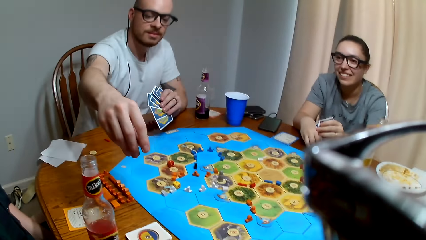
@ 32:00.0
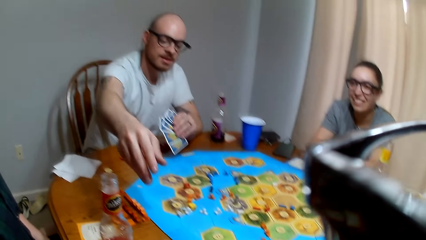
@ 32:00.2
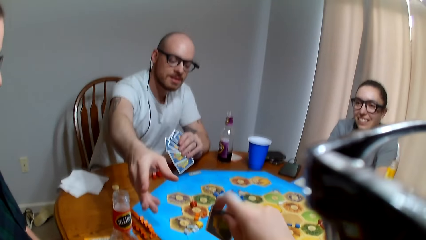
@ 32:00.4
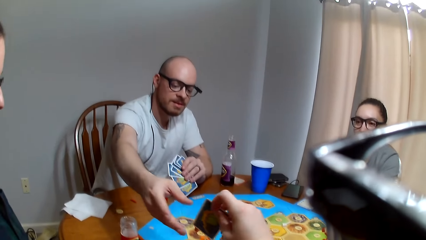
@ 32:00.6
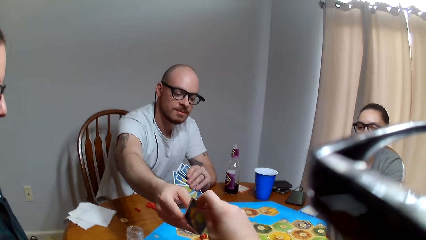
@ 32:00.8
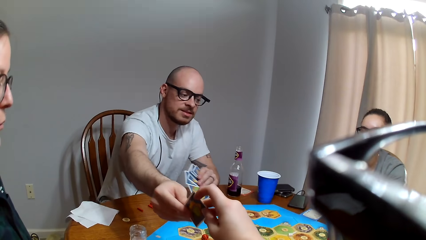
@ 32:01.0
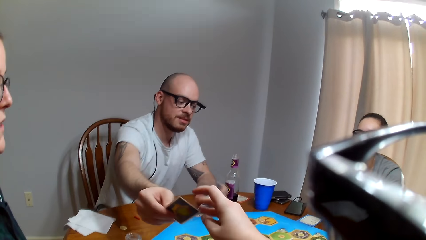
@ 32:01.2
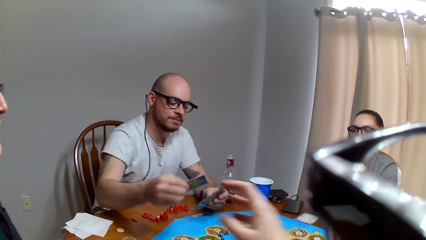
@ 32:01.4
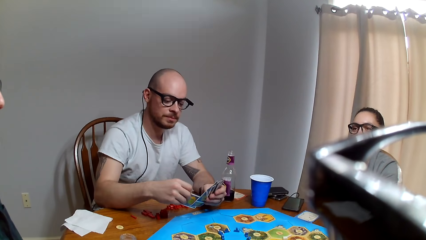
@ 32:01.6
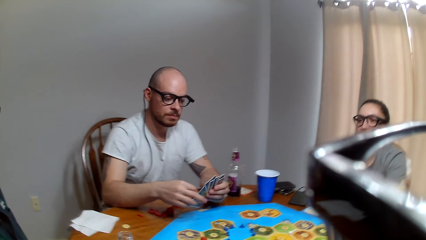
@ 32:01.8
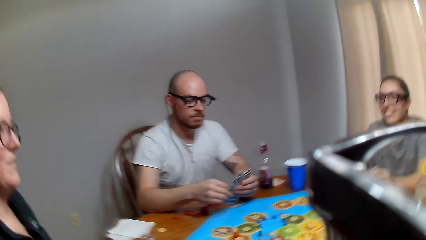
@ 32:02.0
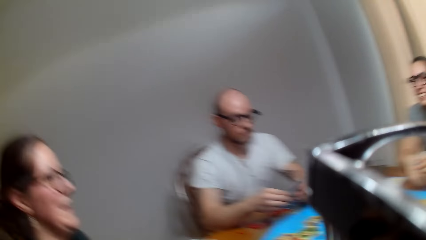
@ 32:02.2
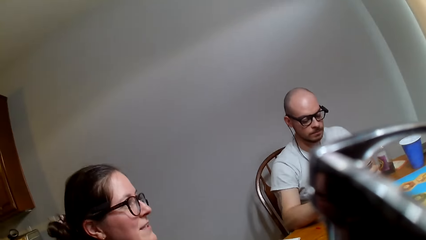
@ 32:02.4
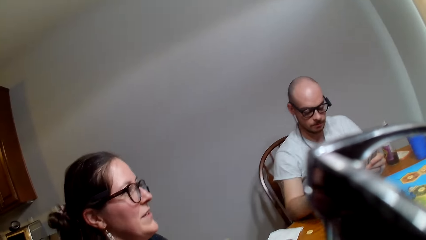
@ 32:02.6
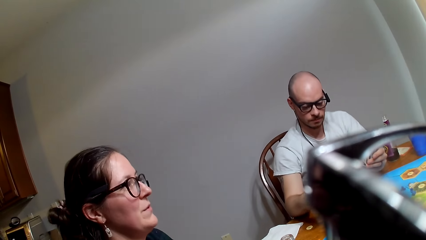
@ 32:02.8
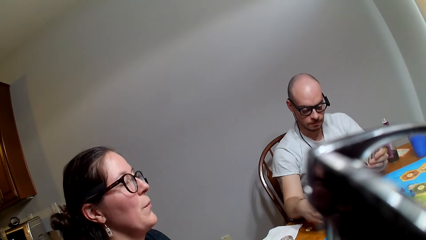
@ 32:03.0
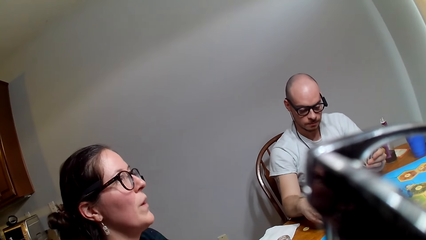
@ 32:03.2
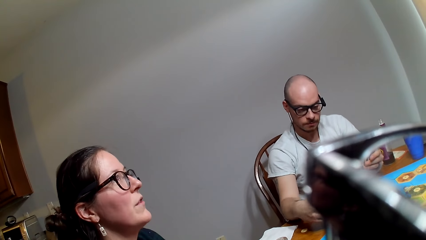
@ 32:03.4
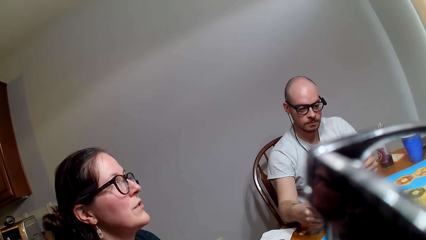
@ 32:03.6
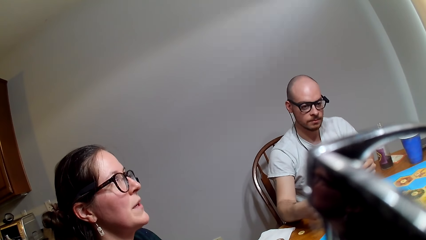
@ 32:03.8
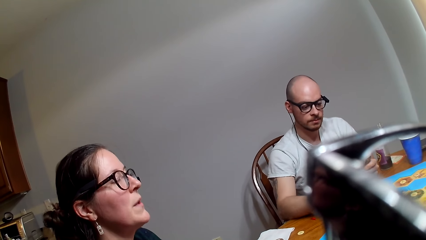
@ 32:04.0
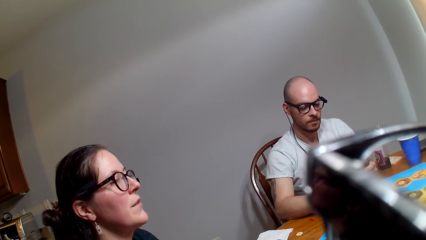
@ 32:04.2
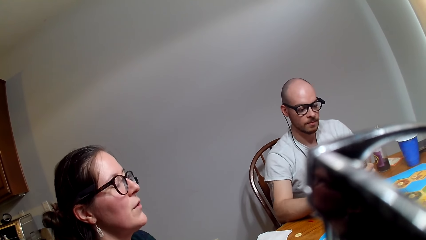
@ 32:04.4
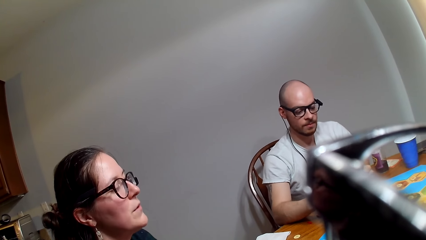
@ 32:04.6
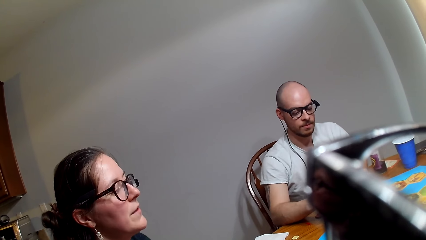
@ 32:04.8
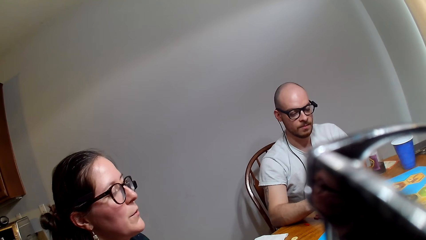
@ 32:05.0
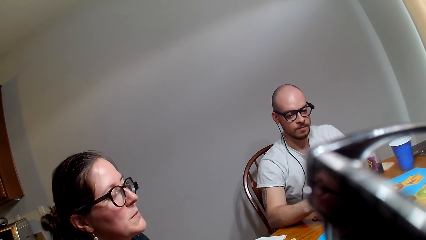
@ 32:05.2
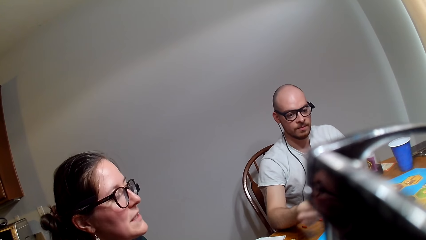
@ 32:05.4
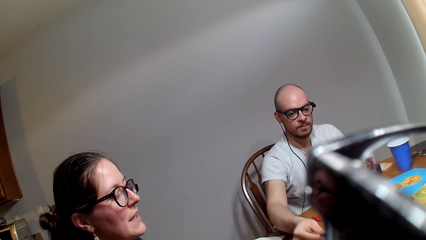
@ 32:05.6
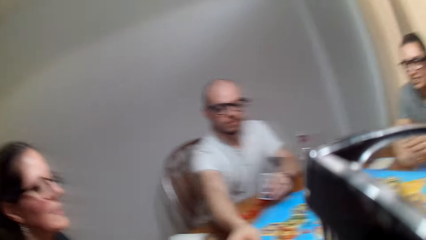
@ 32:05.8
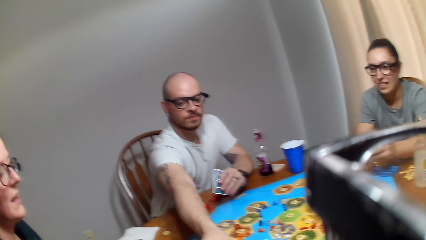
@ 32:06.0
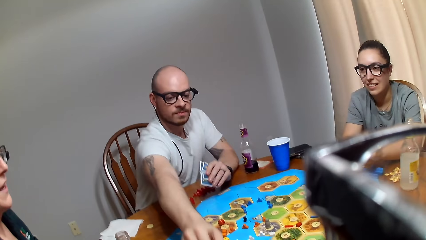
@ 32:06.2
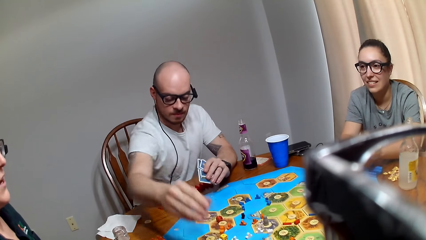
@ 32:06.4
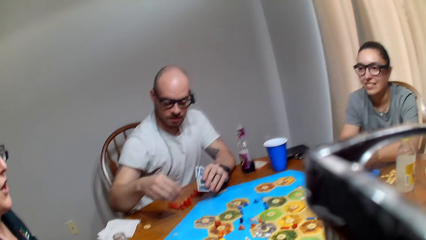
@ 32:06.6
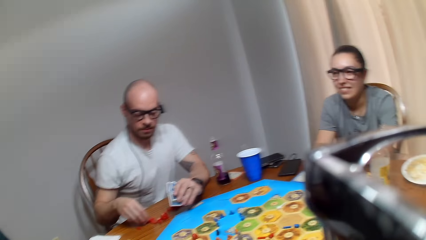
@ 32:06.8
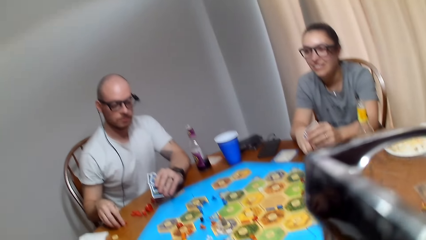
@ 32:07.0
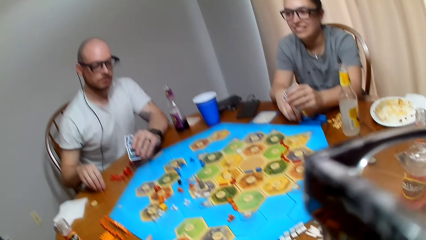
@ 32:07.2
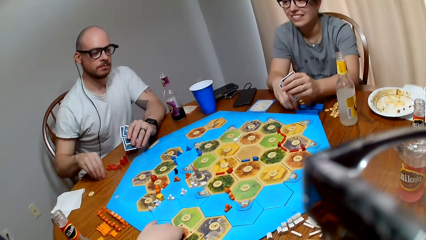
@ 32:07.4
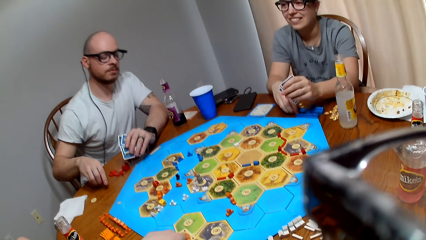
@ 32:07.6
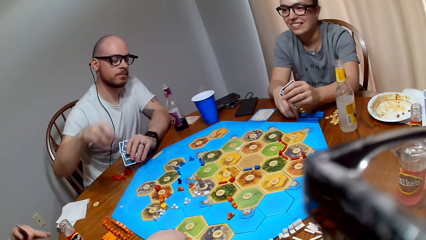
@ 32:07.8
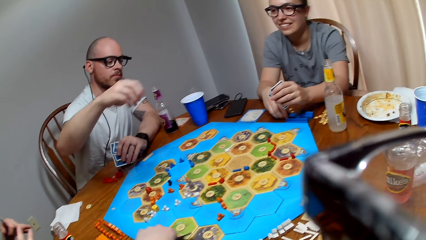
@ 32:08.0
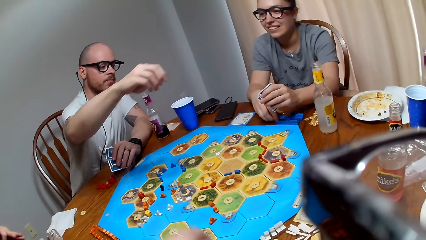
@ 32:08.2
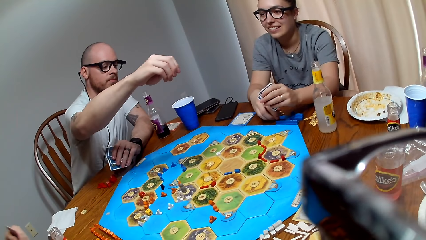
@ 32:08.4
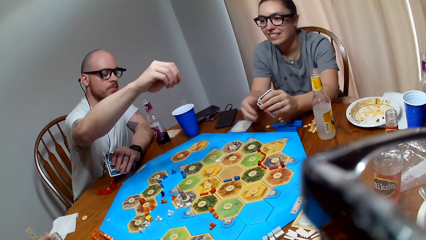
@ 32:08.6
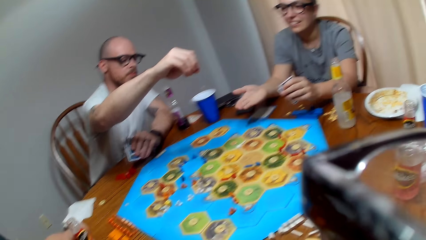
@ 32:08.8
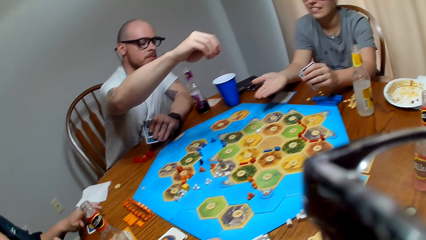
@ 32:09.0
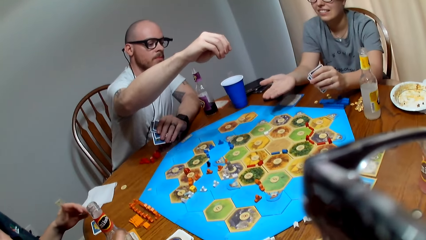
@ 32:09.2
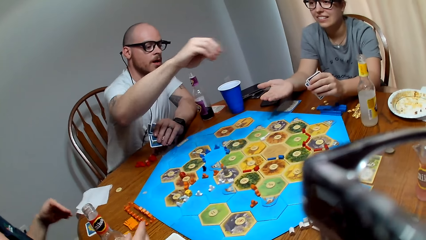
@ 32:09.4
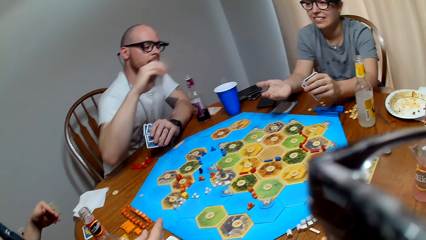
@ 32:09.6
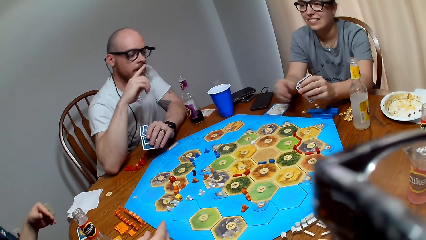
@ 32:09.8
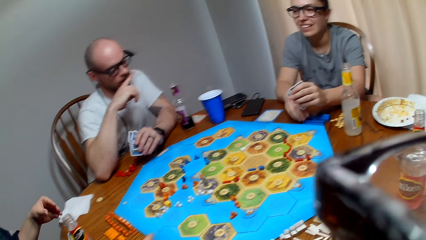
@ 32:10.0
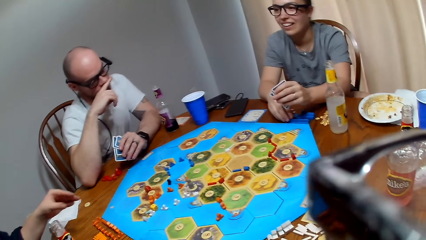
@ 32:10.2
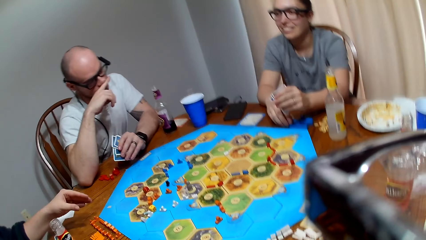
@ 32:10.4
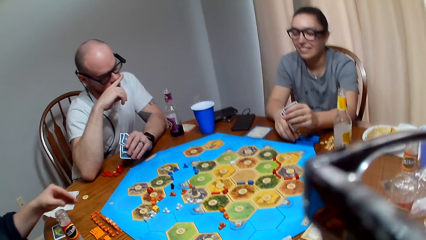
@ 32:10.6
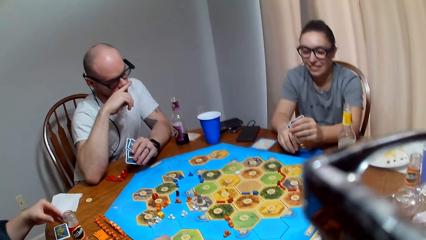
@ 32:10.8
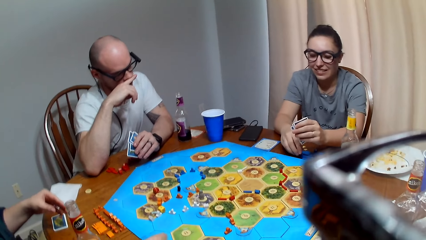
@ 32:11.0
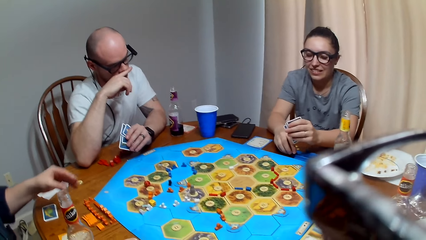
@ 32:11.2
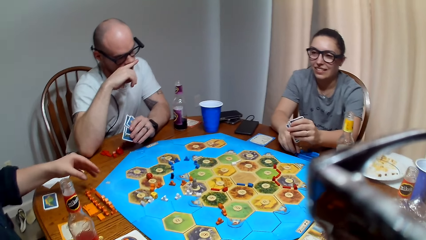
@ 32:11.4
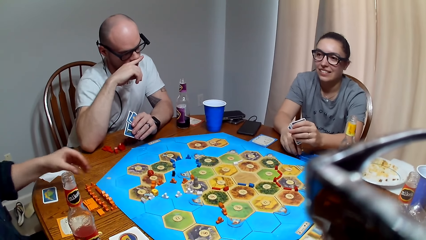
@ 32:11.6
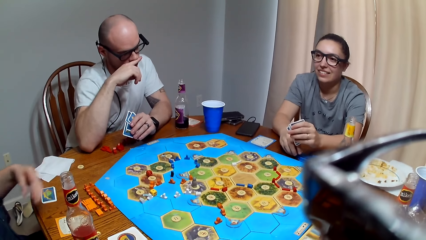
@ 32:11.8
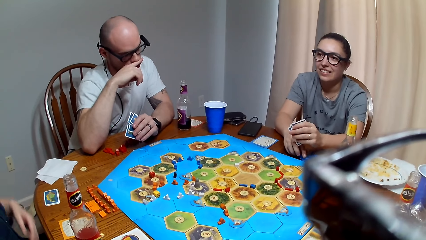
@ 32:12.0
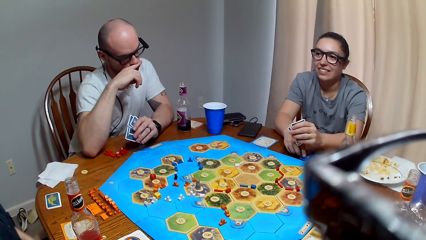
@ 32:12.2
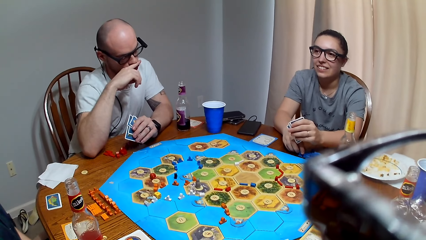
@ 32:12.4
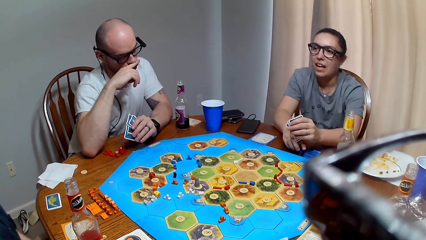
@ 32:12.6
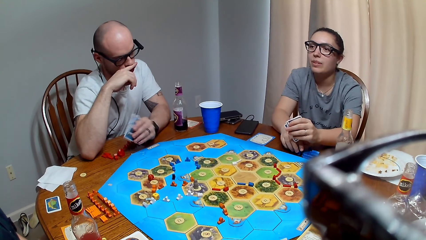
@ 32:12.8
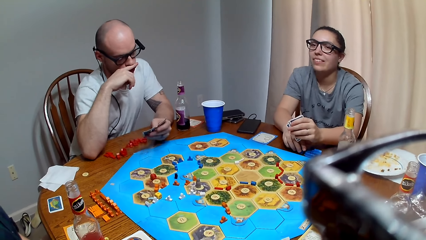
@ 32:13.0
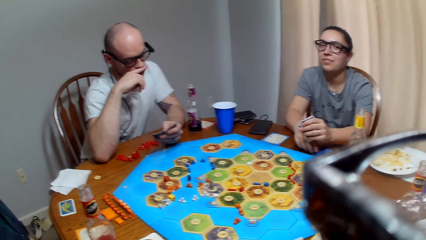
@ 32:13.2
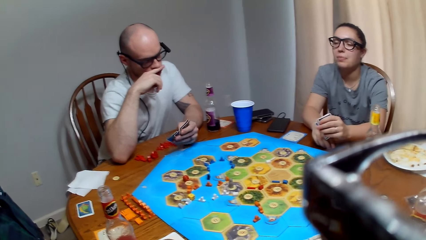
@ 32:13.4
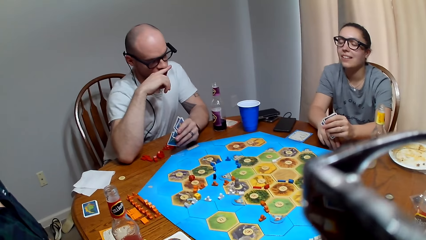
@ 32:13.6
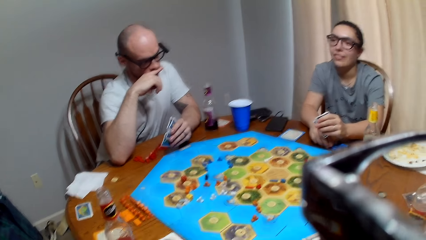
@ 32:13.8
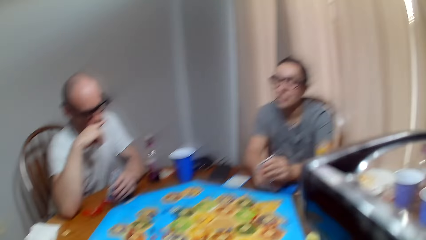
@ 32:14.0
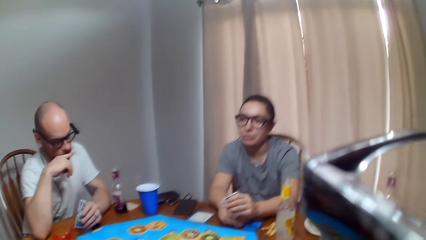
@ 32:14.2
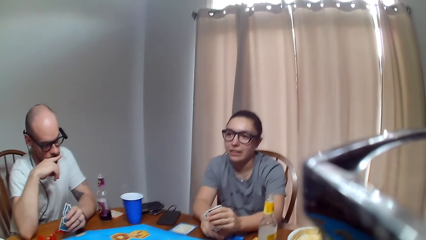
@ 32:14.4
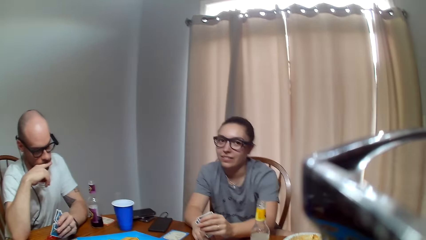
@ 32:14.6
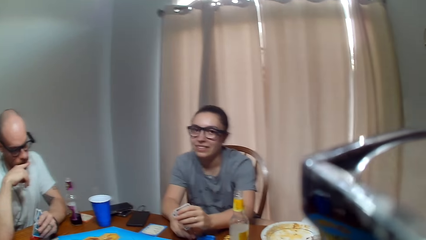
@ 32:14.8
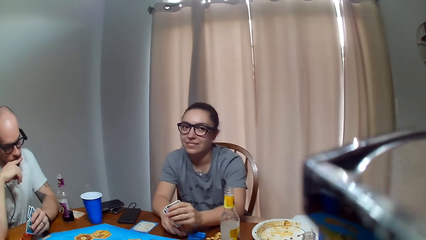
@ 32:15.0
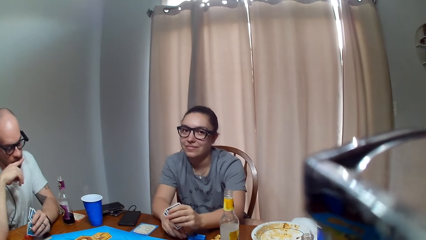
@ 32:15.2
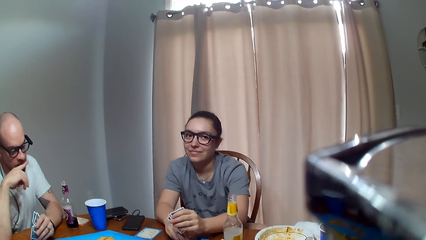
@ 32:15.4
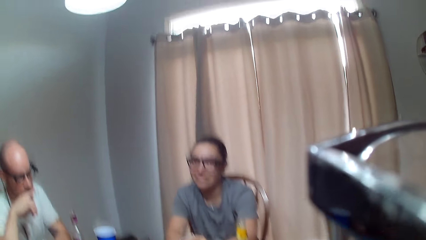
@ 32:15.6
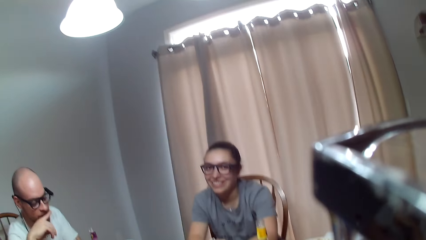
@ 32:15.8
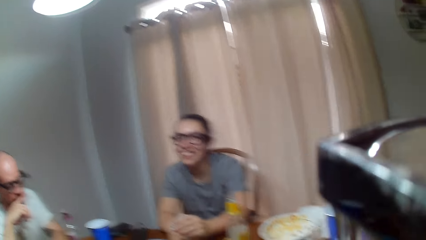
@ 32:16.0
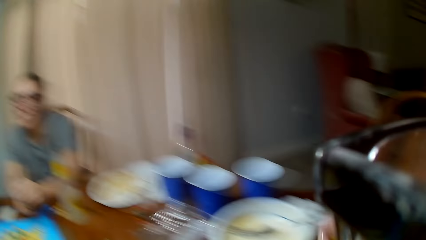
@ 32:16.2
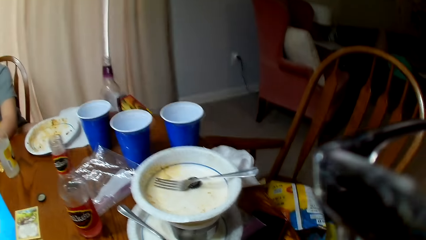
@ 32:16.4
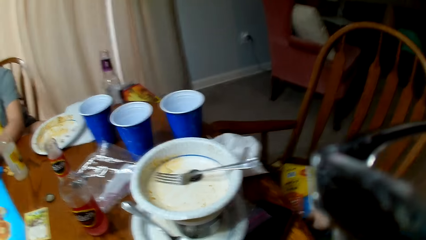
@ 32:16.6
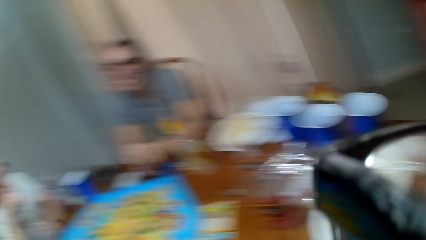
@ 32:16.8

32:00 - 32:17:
The camera wearer hands a man a card. The man puts the cards together. A woman speaks to another woman. The camera wearer looks at the first woman. The man hands out a card to the camera wearer. The man places a card on the game board. The first woman converses with the other woman. The man collects a peg on the table. The camera wearer picks a card on the board. The man lifts his hand. The first woman speaks to the other woman. The other woman stretches out her palm. The man speaks to the other woman. The first woman speaks to the other woman. The other woman touches the pegs on the table and converses with the first woman.
